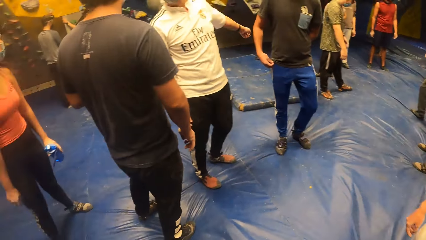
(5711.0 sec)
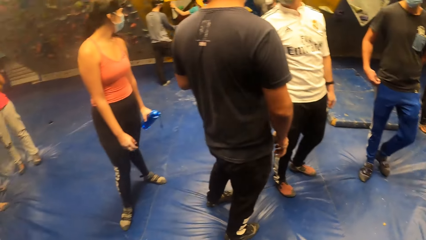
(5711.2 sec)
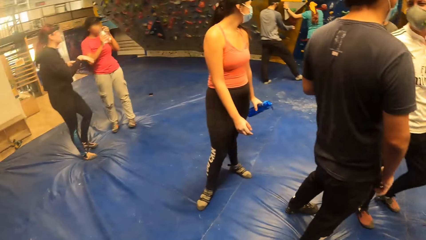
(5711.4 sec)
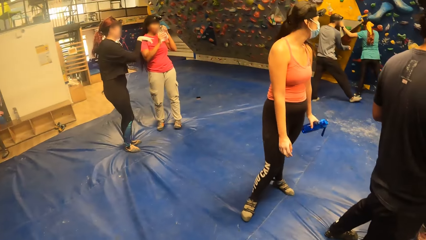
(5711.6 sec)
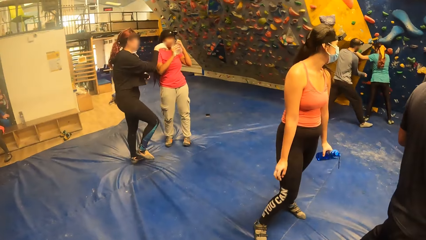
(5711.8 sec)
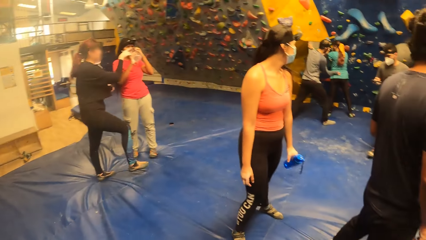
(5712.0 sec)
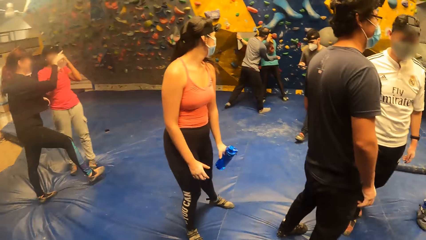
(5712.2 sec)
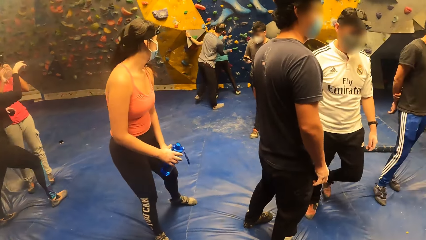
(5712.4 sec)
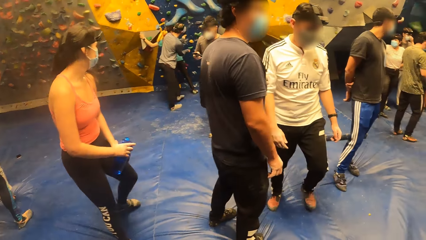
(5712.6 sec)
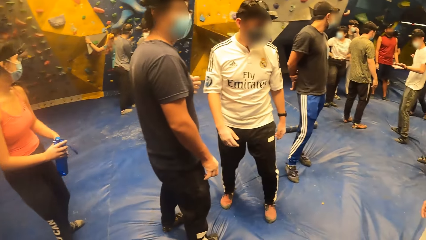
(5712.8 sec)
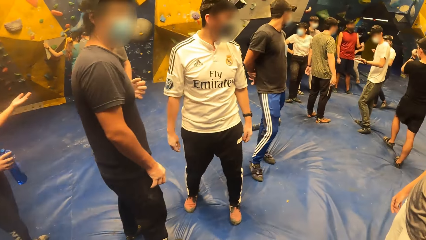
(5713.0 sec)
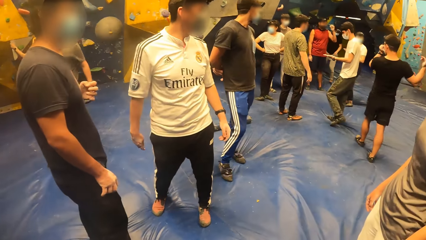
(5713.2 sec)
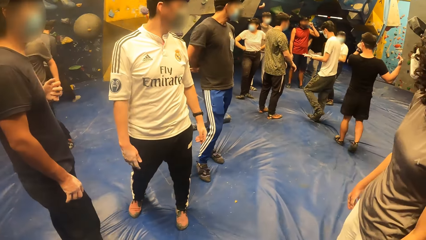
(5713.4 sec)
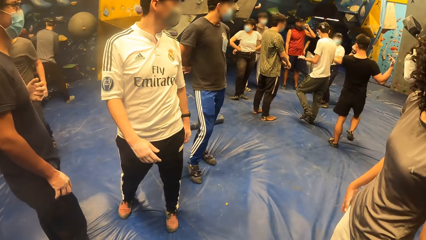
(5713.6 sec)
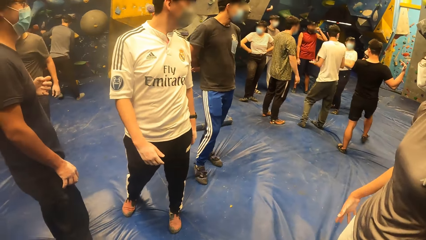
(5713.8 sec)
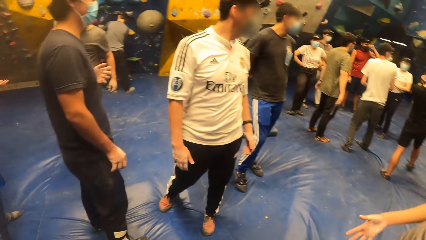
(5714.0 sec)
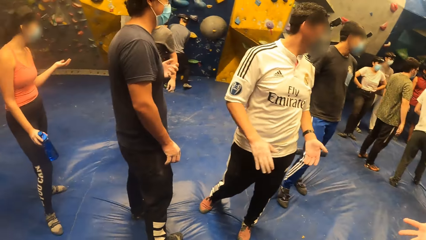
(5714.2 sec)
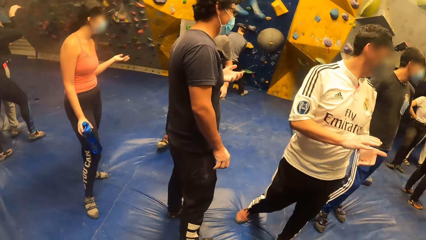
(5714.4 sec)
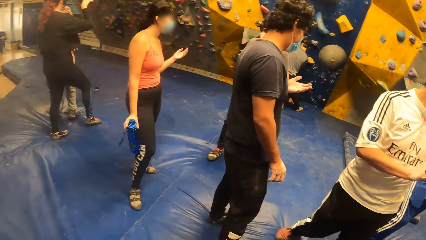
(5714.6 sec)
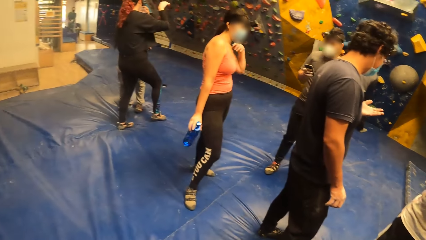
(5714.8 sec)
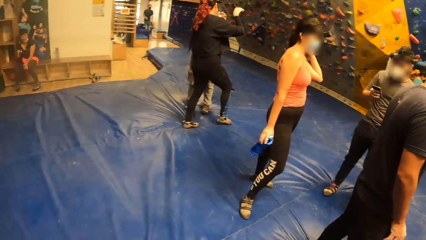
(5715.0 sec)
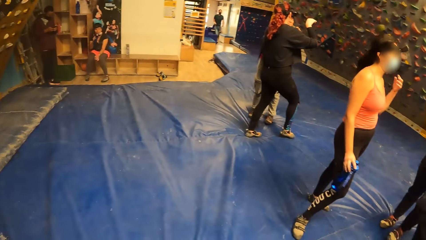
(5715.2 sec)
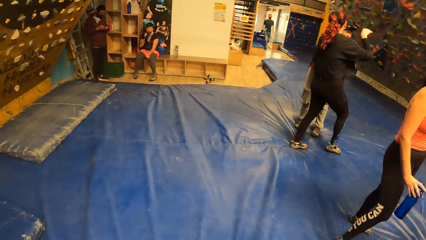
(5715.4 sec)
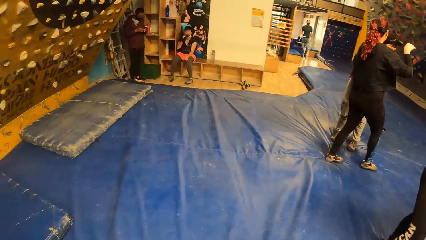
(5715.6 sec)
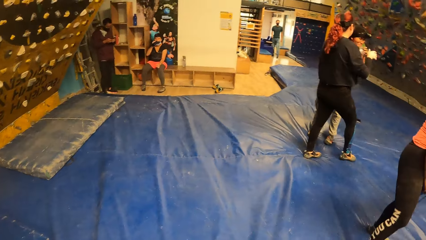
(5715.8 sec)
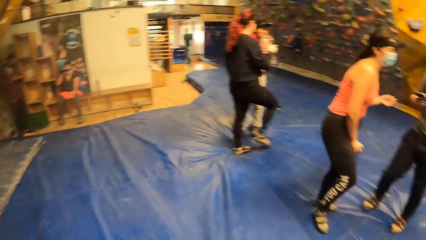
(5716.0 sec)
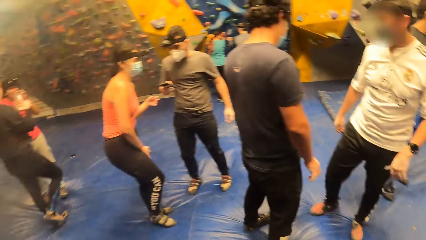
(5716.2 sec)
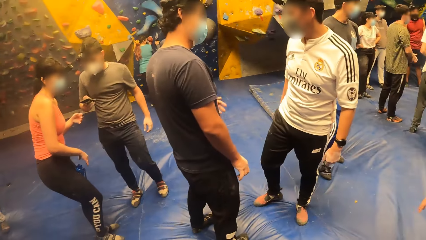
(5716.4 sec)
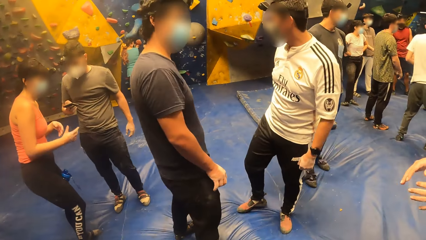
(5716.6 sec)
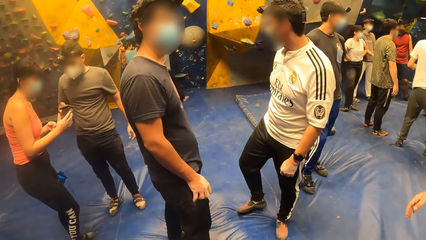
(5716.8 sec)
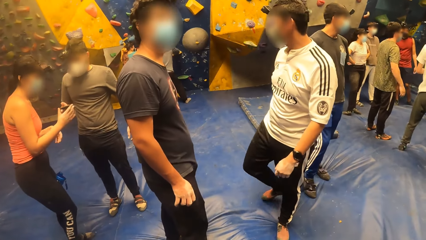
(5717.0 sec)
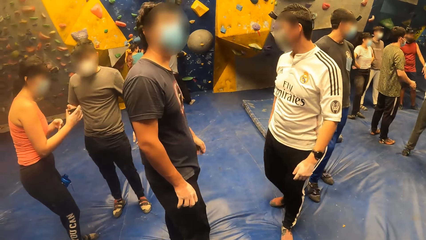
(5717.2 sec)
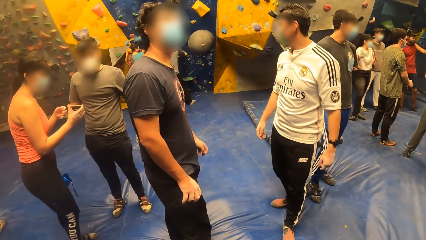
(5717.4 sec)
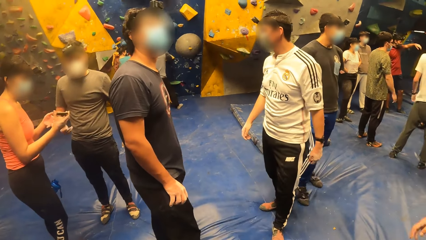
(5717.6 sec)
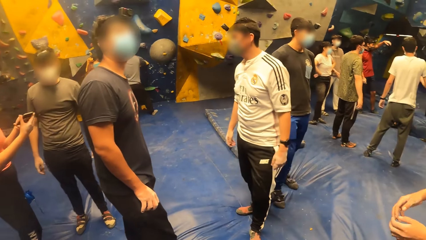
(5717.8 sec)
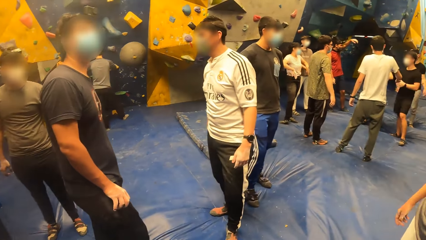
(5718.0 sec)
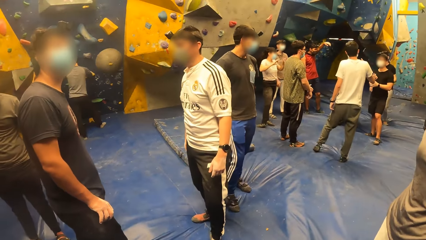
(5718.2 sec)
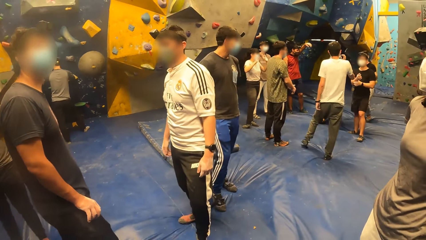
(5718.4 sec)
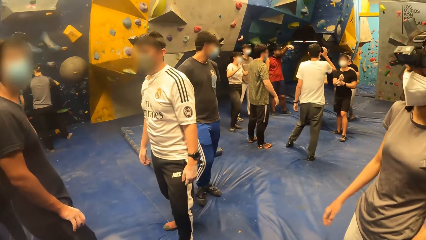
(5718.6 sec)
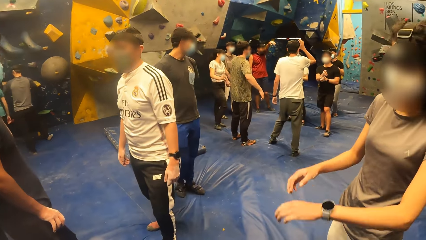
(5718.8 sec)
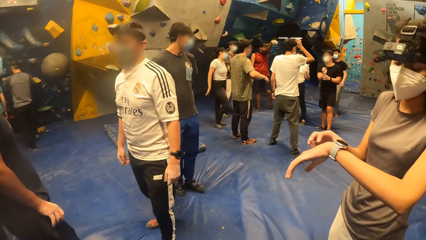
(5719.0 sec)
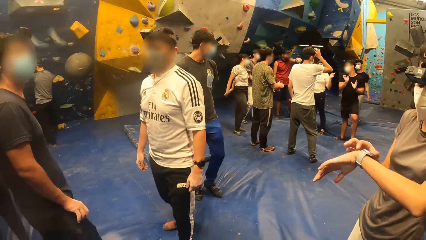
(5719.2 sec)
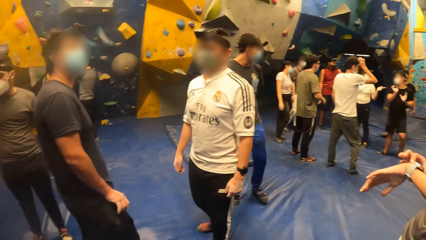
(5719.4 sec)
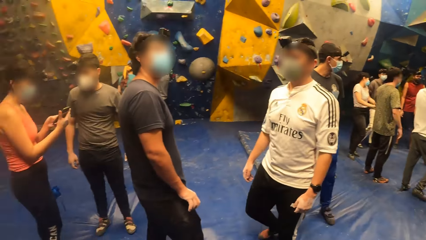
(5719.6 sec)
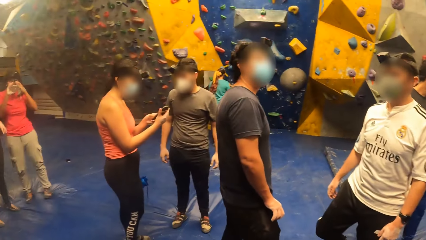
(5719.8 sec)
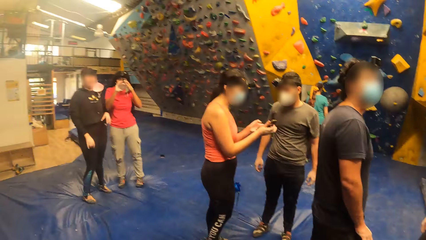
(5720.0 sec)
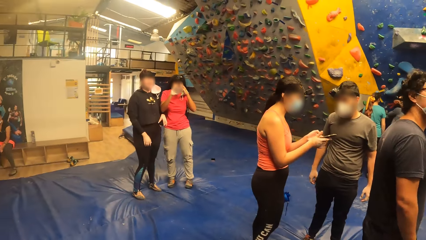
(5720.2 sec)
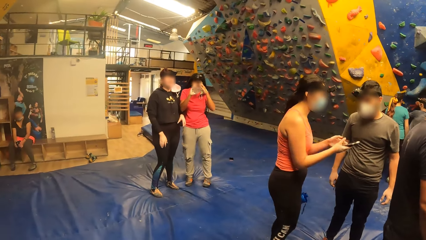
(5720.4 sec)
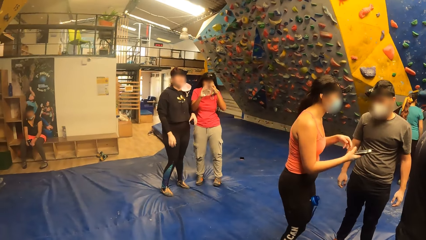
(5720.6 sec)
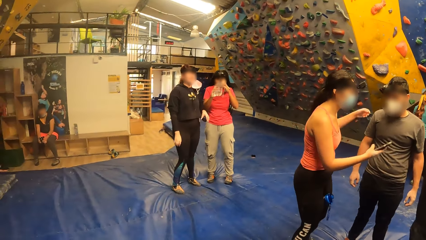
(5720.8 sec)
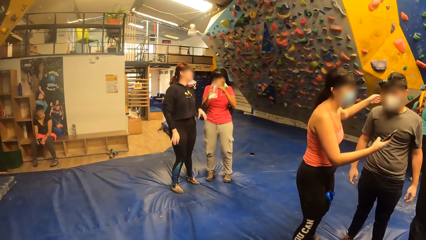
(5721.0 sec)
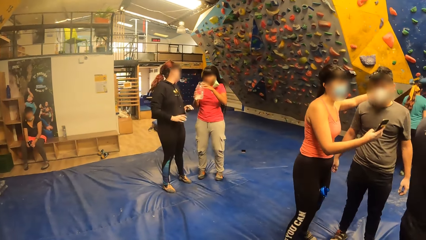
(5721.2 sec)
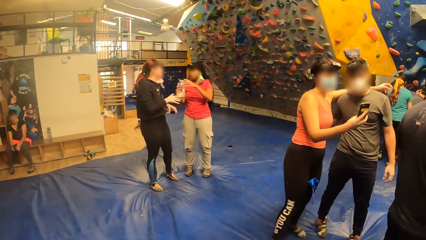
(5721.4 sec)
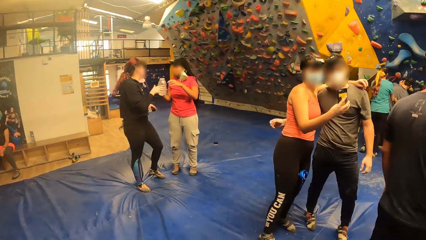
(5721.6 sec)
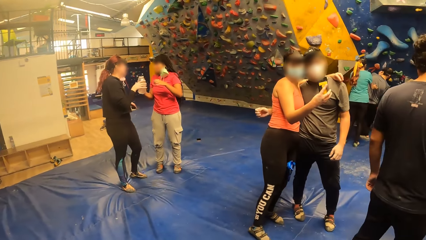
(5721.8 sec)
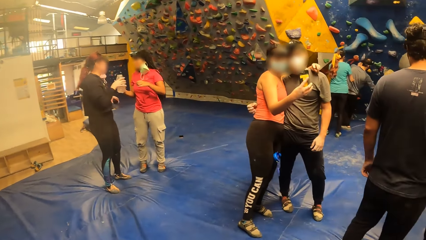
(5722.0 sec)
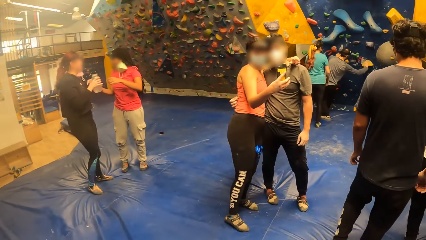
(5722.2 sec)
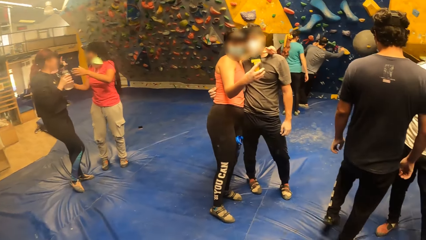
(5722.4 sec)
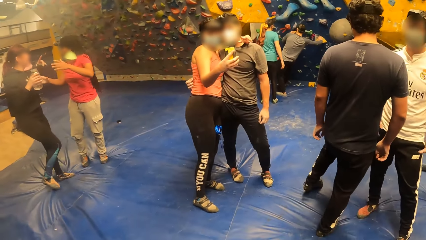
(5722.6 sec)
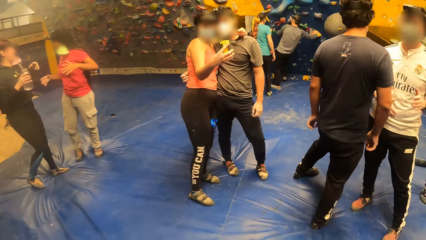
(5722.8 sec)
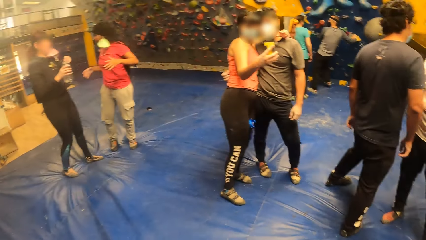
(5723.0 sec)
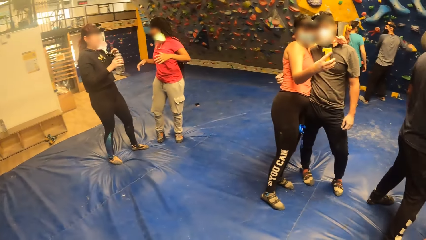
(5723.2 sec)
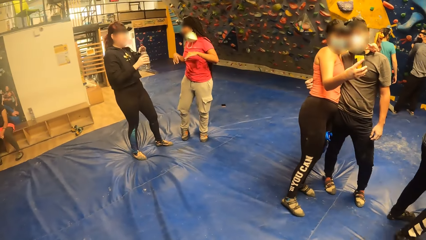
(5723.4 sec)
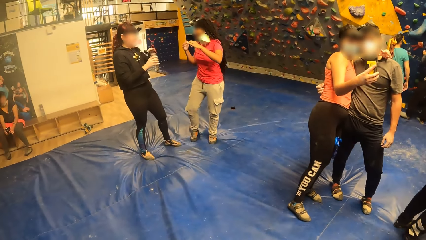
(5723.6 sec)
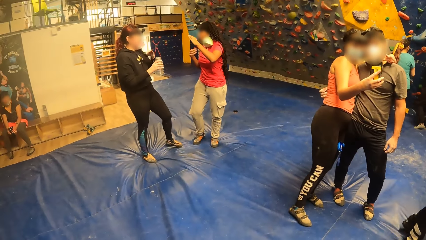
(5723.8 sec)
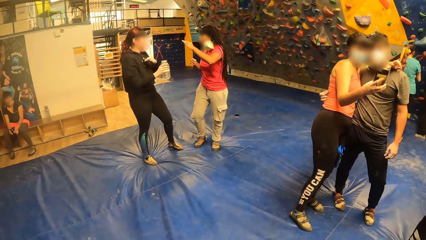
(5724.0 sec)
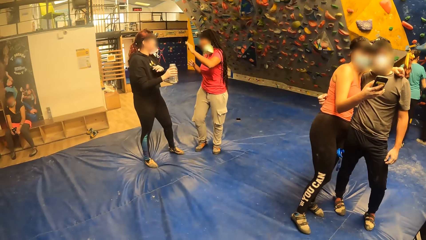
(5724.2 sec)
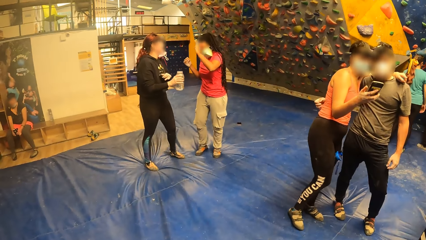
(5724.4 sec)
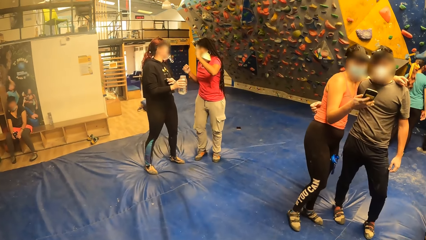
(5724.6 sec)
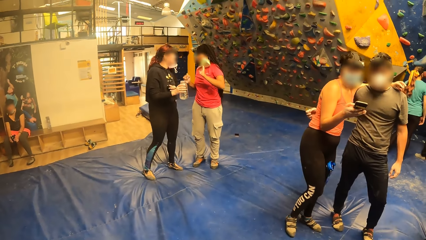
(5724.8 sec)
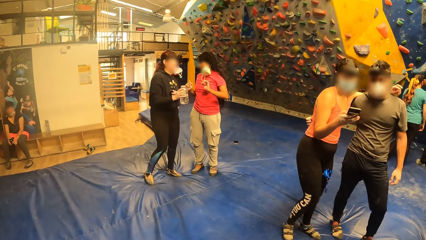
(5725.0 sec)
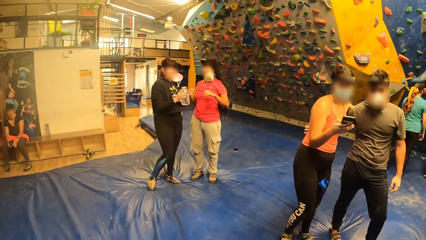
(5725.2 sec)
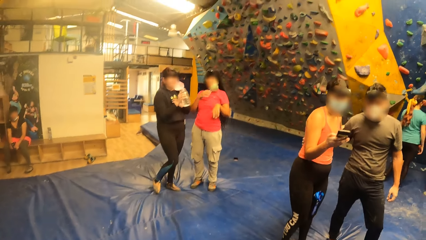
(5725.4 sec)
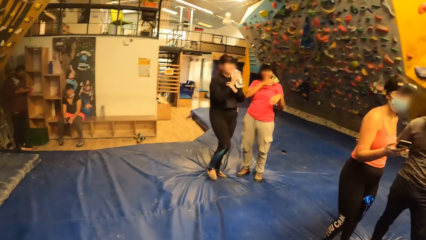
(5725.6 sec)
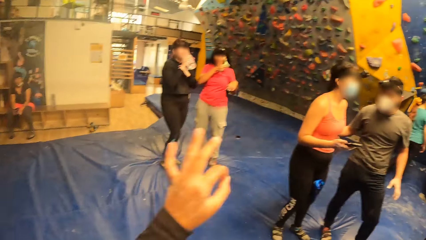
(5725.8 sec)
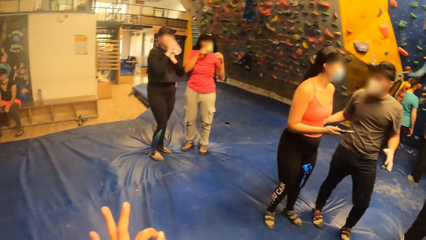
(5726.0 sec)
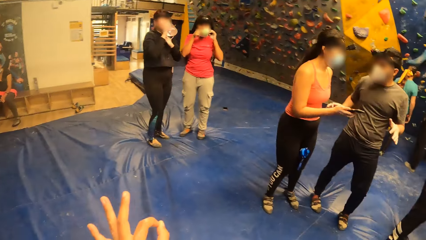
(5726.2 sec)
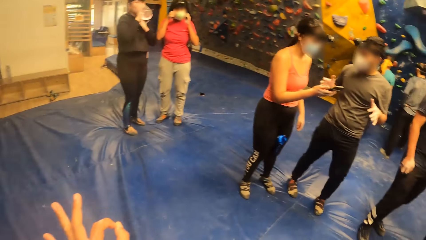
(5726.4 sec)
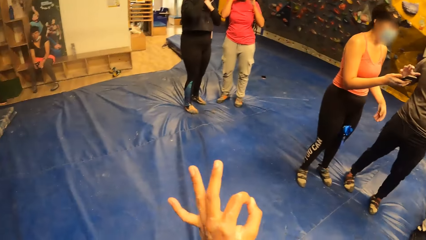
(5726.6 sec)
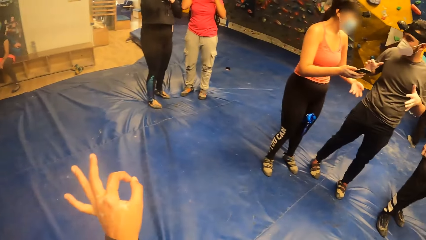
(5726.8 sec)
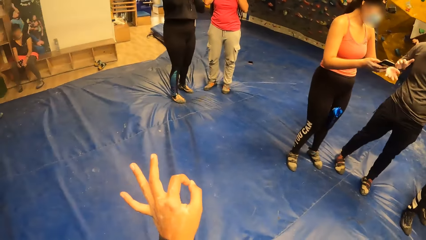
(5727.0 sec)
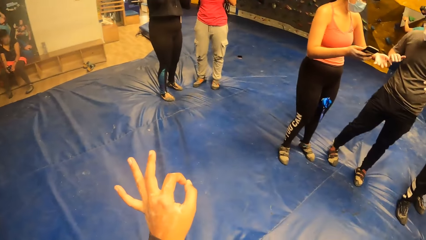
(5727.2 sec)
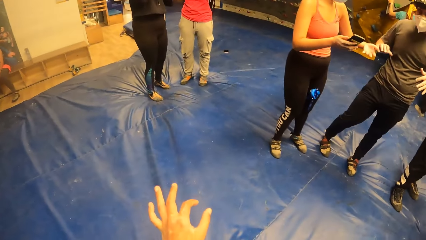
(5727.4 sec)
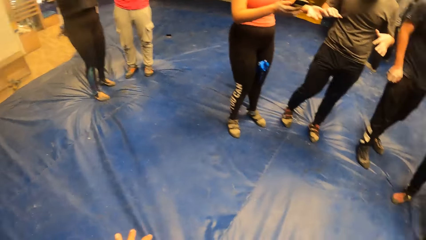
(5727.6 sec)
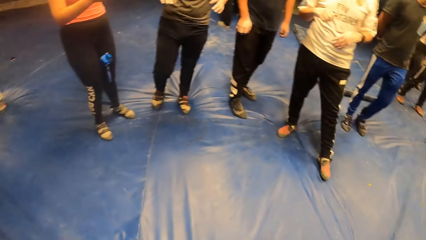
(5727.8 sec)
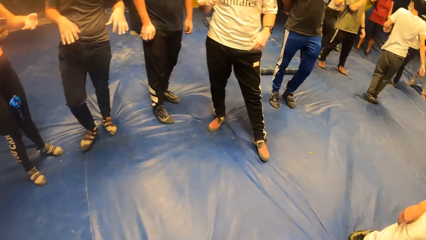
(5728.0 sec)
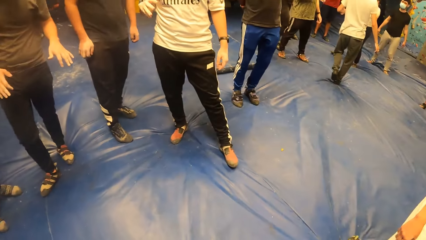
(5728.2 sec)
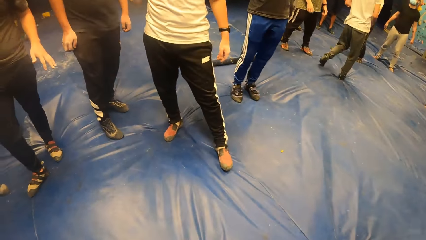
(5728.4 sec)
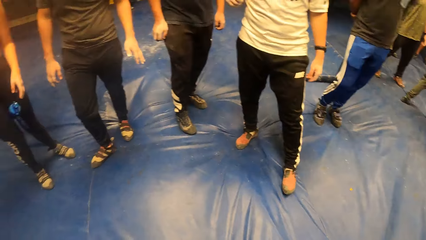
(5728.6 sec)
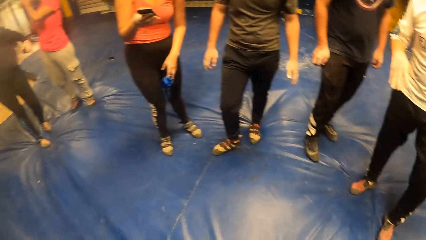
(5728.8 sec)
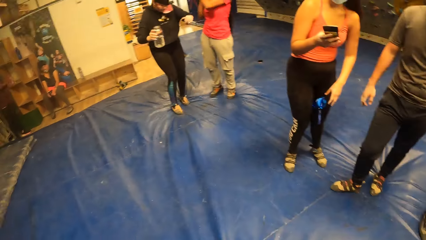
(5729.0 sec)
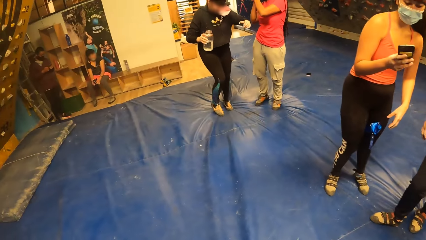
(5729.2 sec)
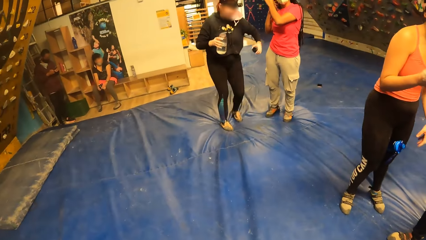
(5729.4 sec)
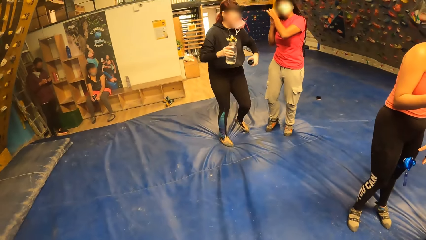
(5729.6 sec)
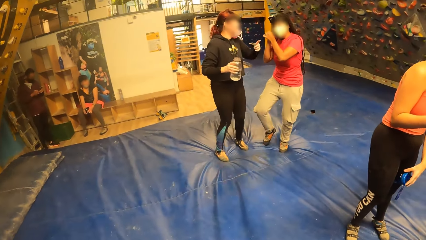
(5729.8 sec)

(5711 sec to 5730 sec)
The man converses with the woman. The man hands the woman a phone with his right hand. The woman operates the phone with her right hand. The camera wearer gesticulates with a hand.
